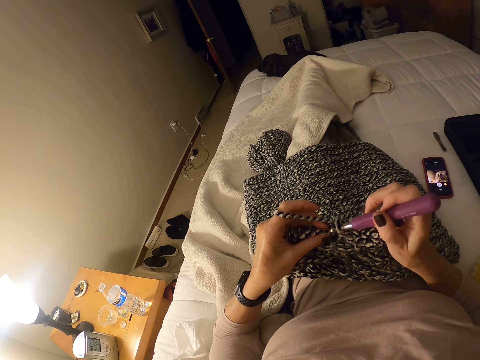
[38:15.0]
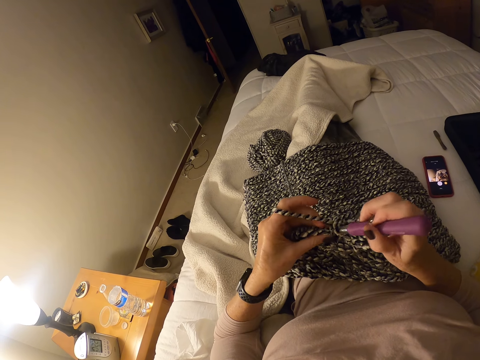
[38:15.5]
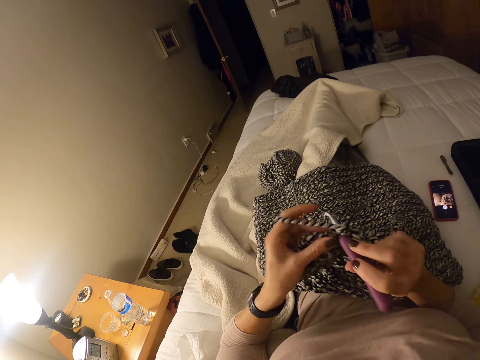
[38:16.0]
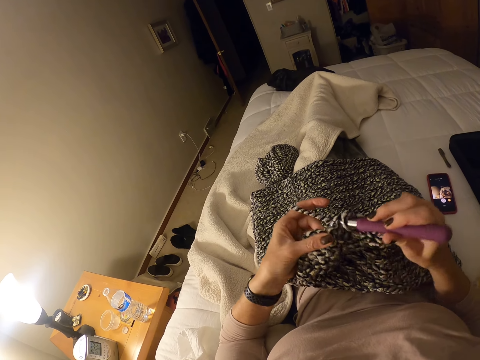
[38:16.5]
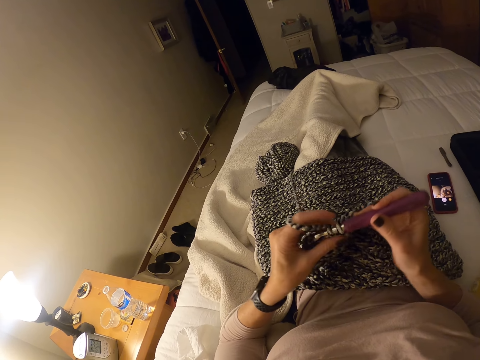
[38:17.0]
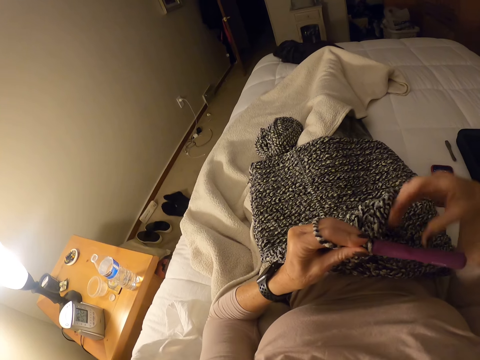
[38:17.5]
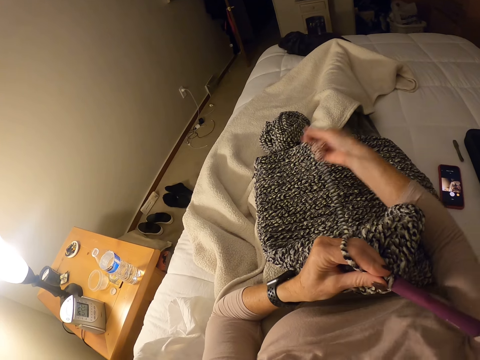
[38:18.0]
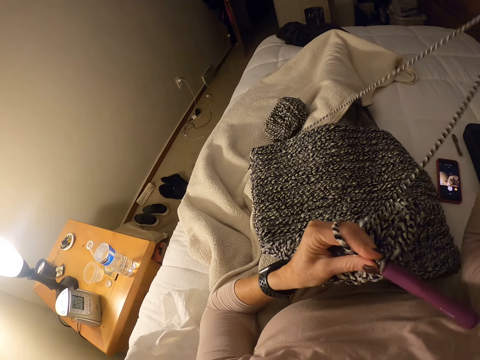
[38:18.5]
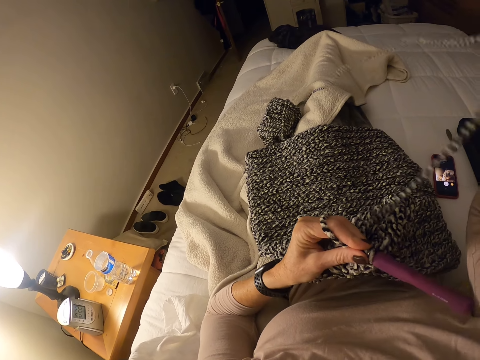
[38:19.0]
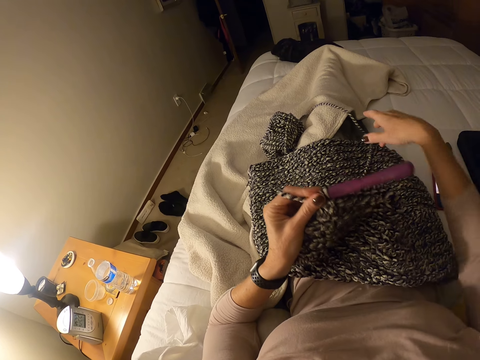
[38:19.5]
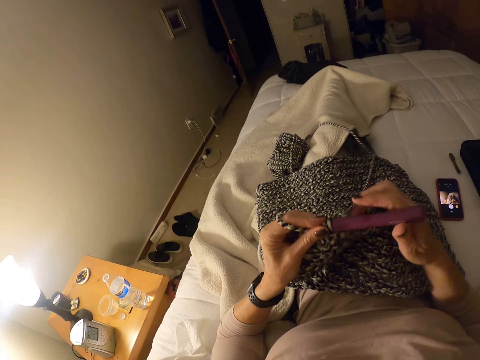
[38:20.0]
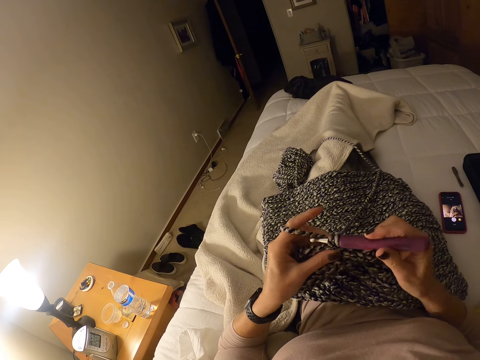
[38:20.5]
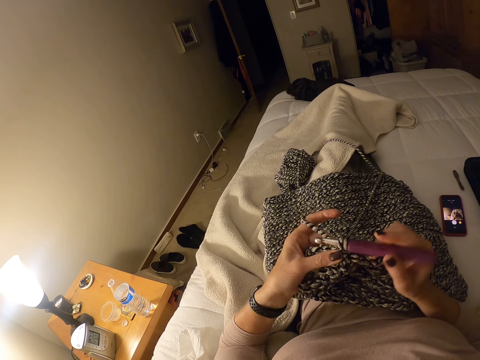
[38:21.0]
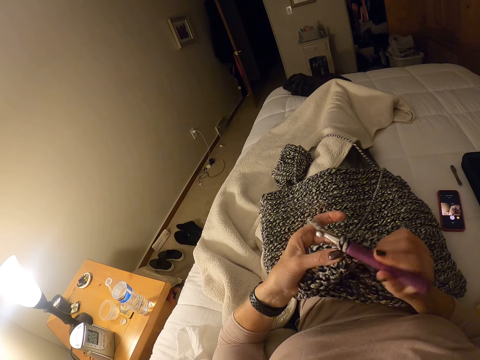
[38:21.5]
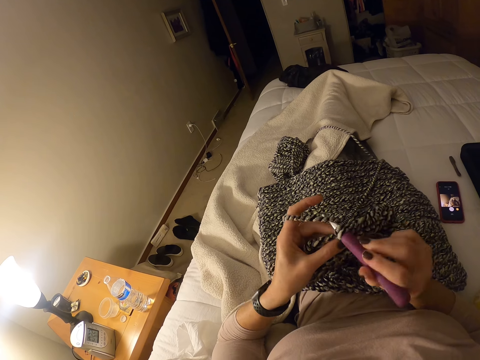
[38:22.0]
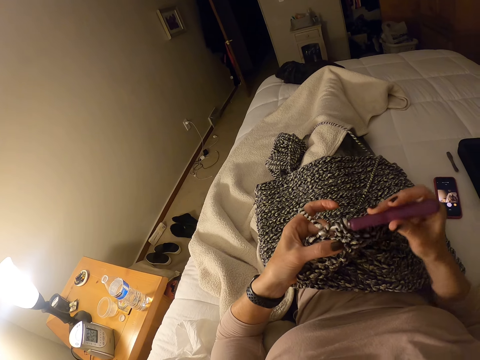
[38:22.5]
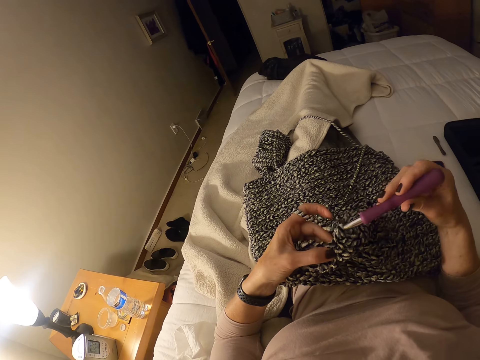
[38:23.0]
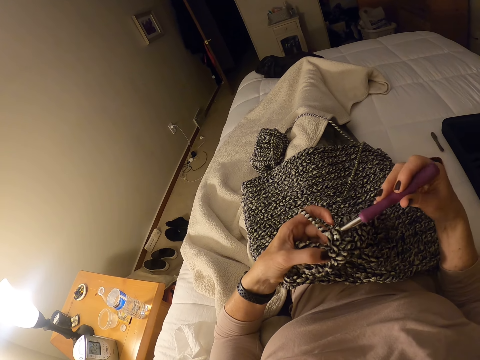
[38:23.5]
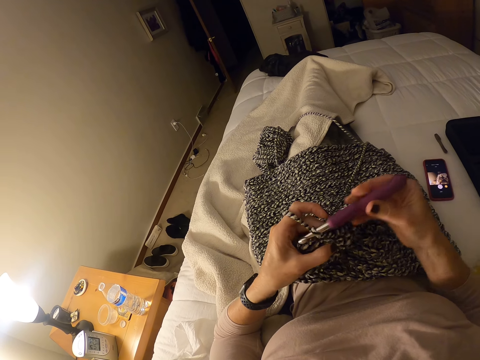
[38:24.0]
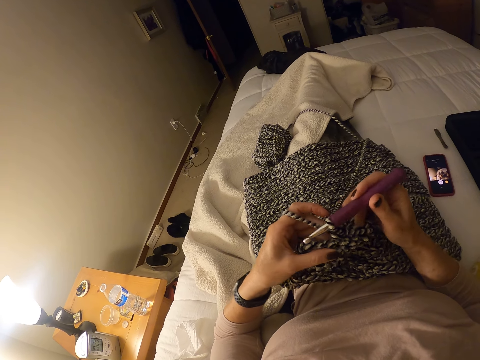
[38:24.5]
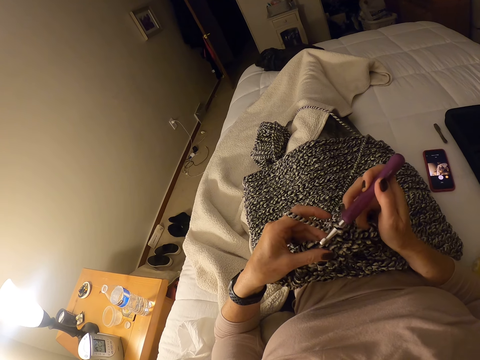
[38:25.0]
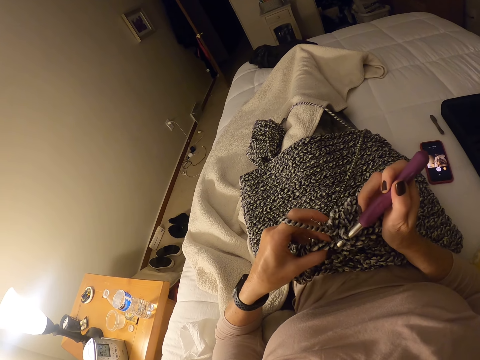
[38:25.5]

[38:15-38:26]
The camera wearer stops knitting the fabric. She passes the crochet hook to her left hand. She adjusts the yarn. She pulls the strip of yarn with her right hand. She drops the strip of yarn on the crochet cloth and her legs. She holds the crochet hook with her right hand. She crochets the strip of yarn into a cloth with the crochet hook and her left hand.

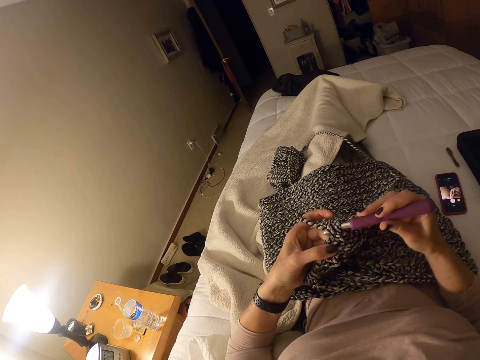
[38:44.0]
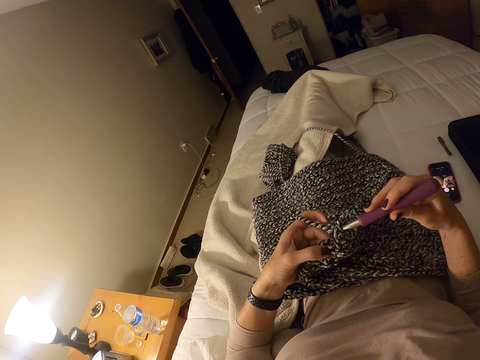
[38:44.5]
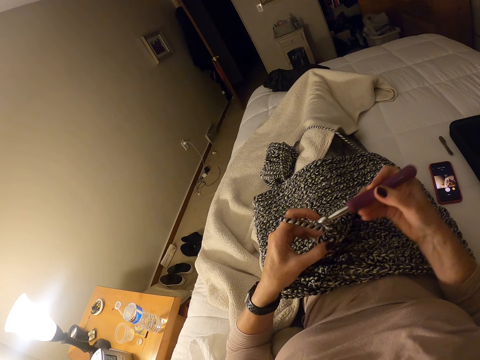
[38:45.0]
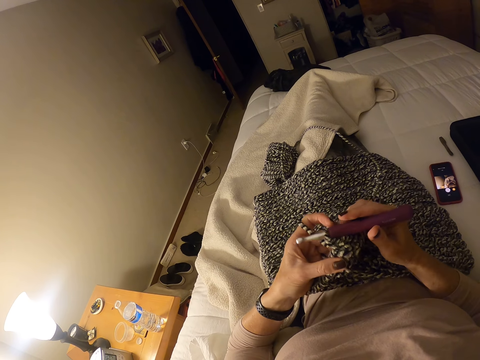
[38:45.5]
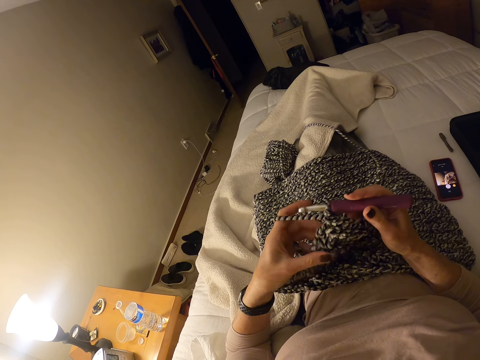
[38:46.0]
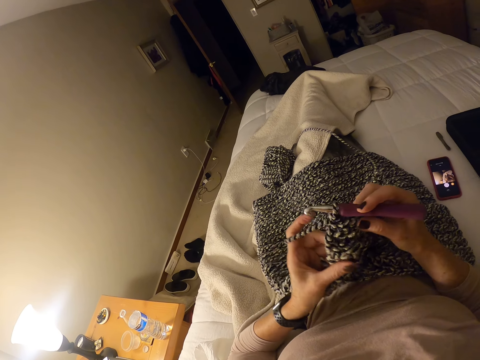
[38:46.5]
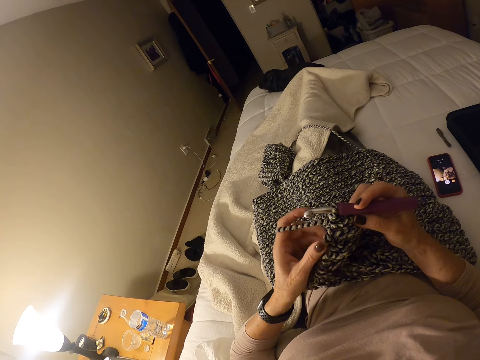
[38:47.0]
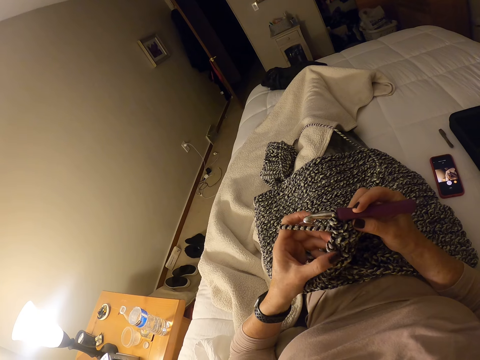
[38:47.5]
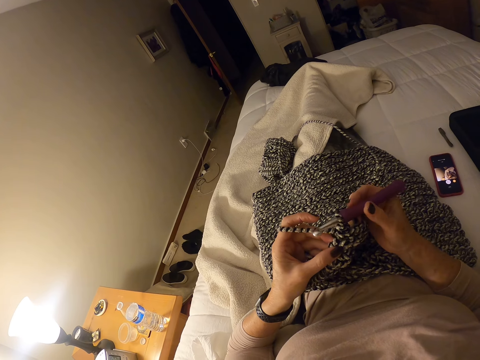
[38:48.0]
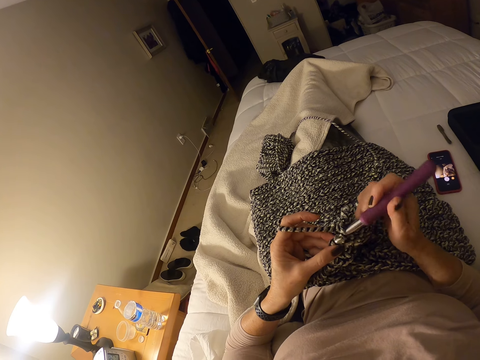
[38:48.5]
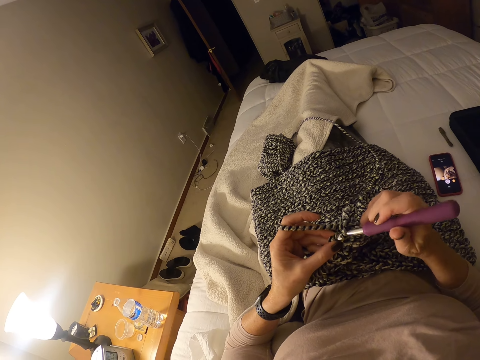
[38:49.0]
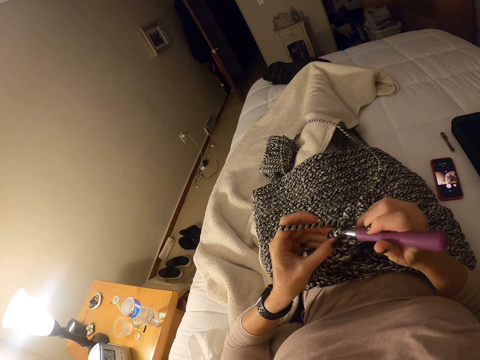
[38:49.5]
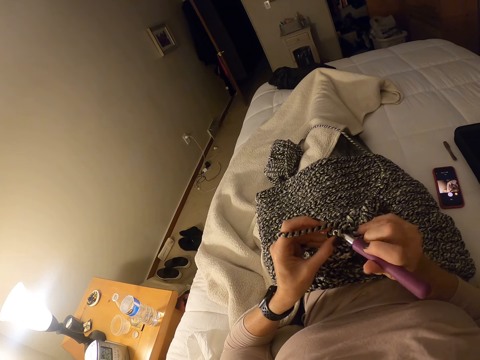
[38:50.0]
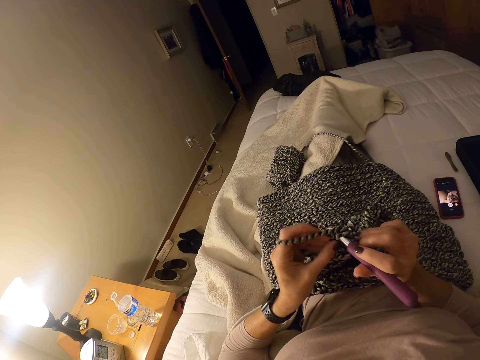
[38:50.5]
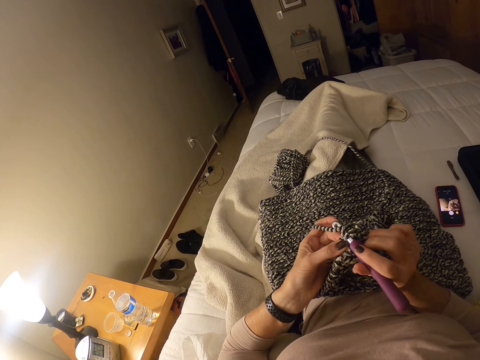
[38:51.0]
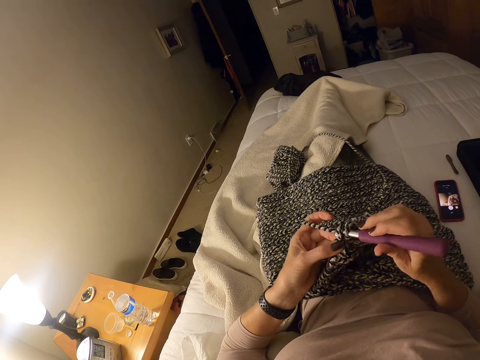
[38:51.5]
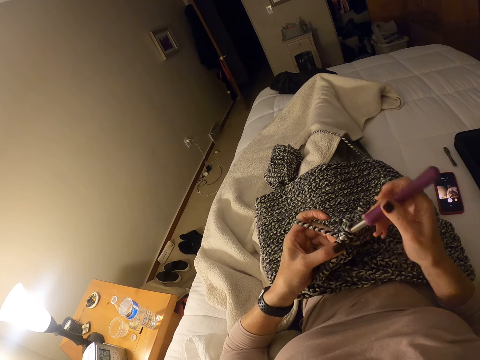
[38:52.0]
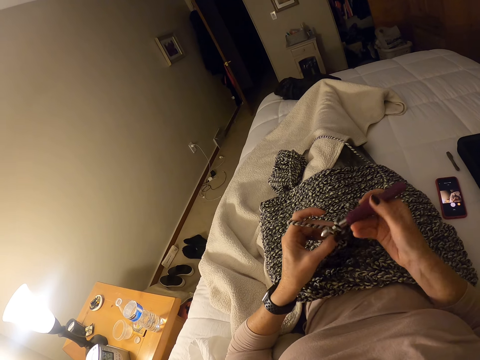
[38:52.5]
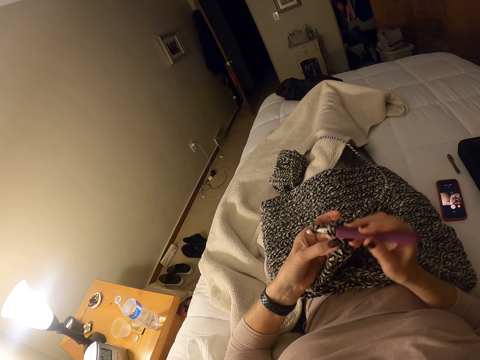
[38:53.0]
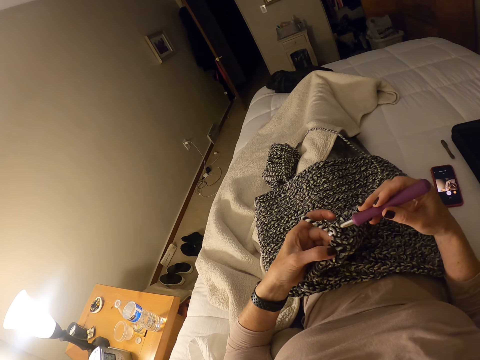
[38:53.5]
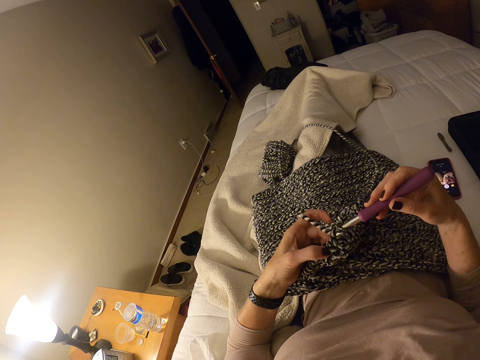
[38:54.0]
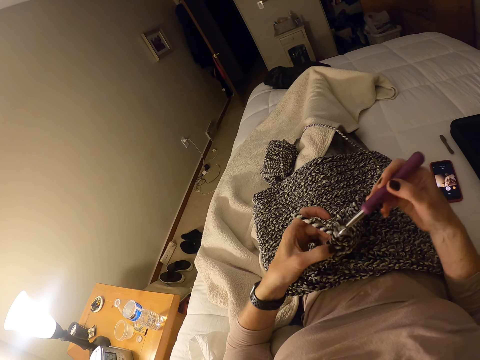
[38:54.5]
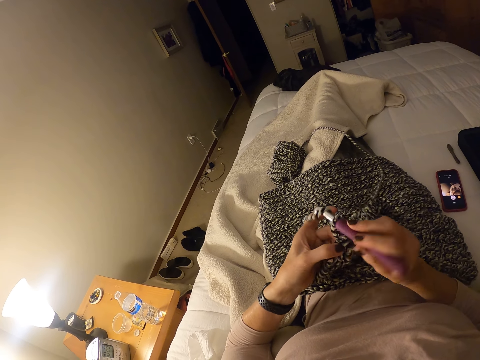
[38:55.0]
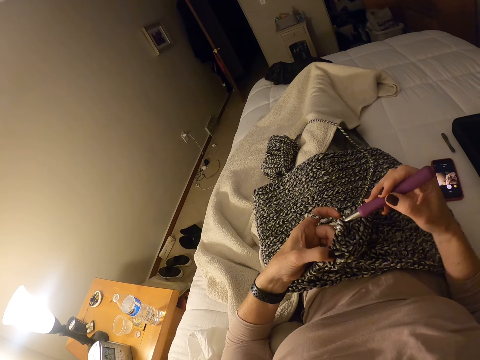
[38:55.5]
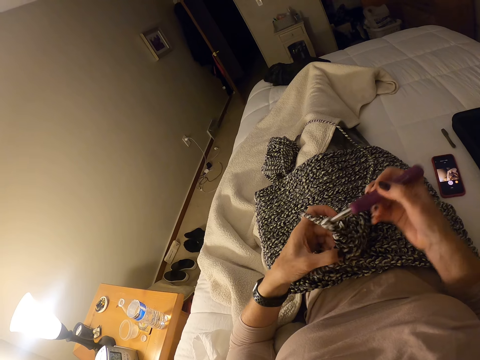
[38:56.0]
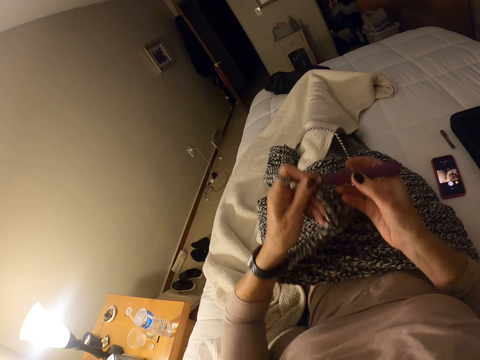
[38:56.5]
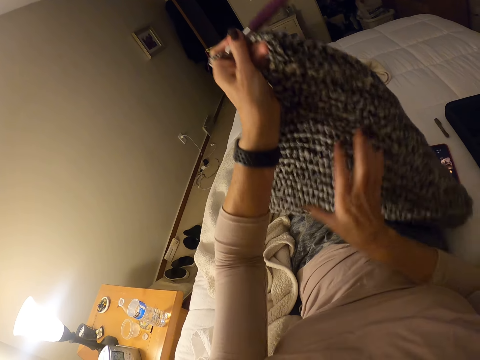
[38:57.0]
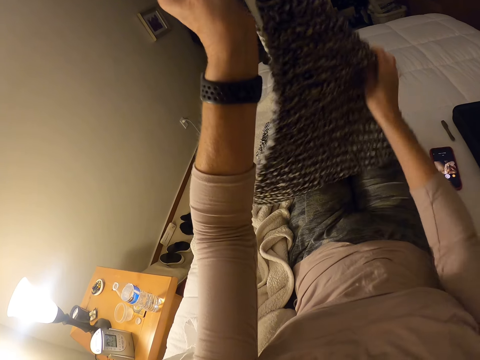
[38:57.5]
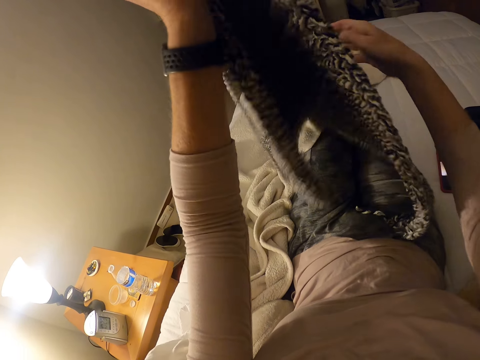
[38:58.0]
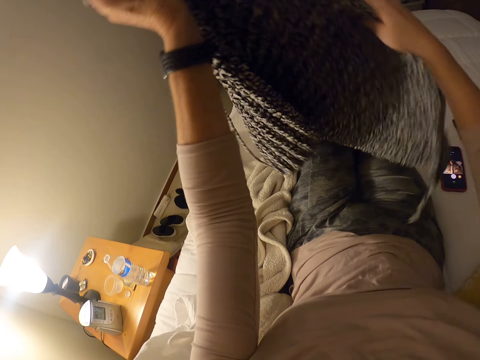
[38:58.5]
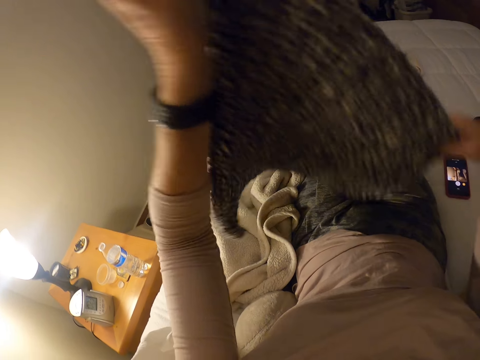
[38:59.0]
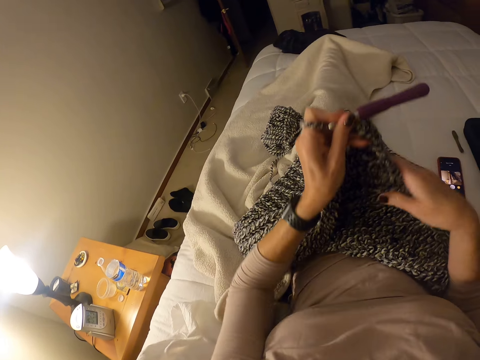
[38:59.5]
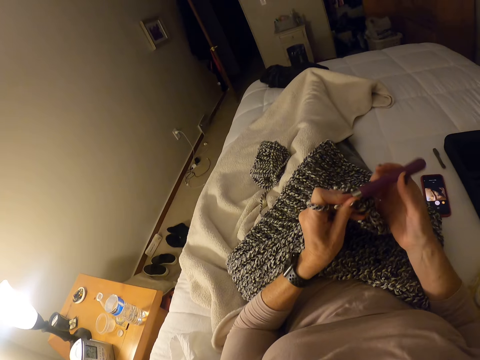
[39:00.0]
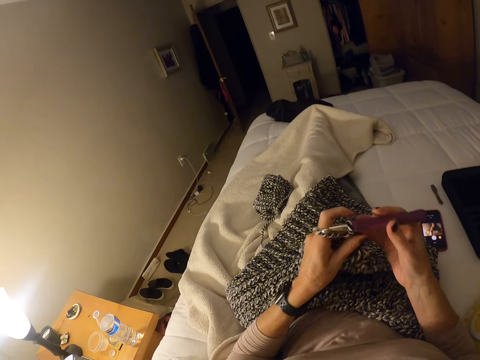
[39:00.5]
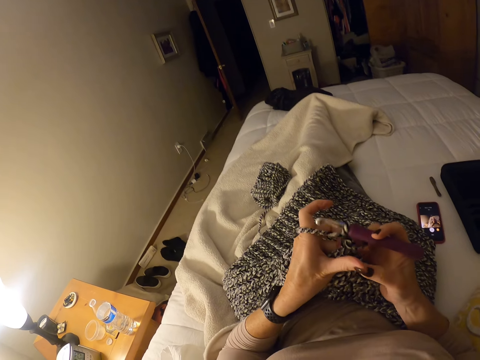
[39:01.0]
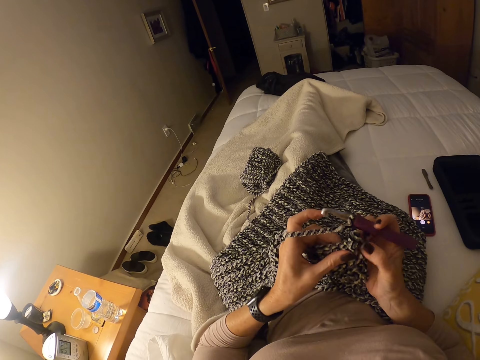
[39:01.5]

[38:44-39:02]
The camera wearer adjusts her left hand on the crochet cloth. She crochets the strip of yarn into a cloth with the crochet hook and her left hand. She stops knitting the fabric. She passes the crochet hook to her left hand. She lifts the crochet cloth with the crochet hook in her left hand. She adjusts placement of the fabric. She touches the crochet cloth with her right hand. She puts the crochet cloth on her legs. She holds the crochet hook with her right hand.
